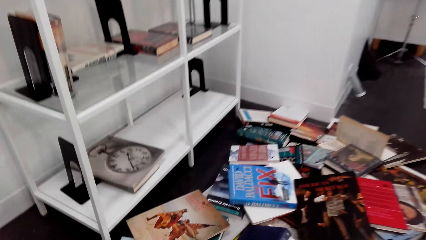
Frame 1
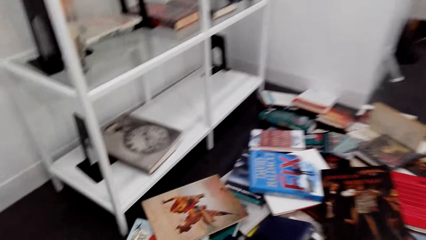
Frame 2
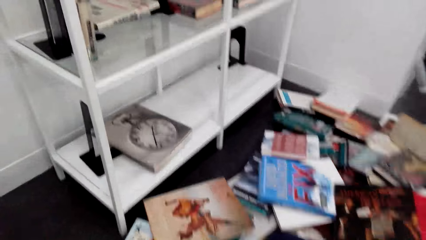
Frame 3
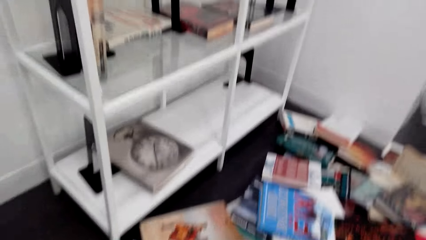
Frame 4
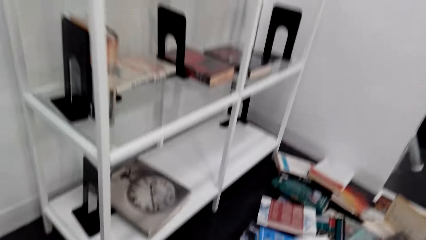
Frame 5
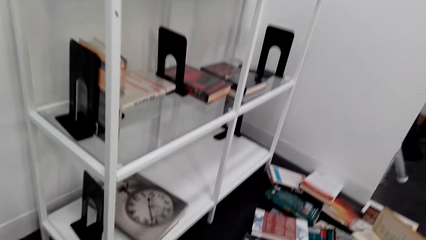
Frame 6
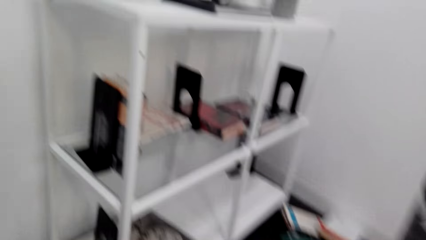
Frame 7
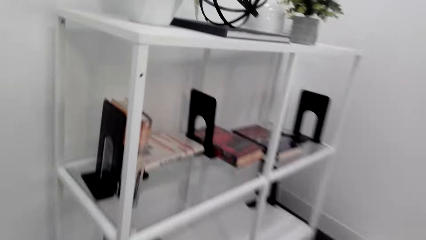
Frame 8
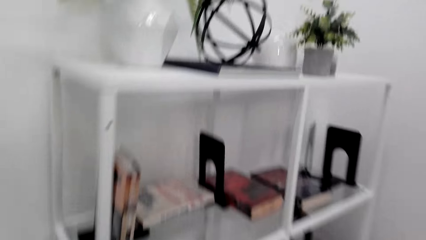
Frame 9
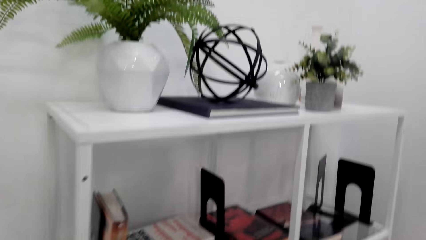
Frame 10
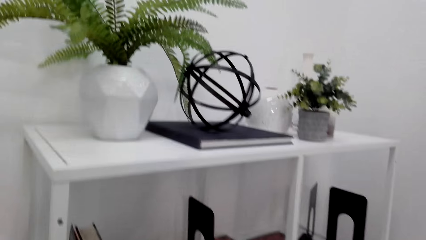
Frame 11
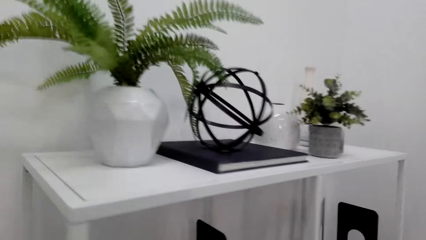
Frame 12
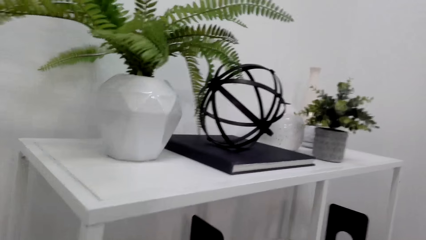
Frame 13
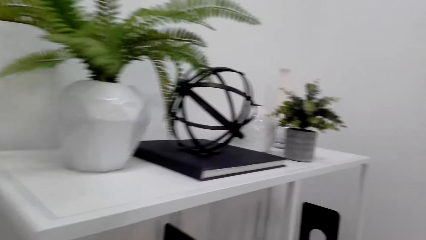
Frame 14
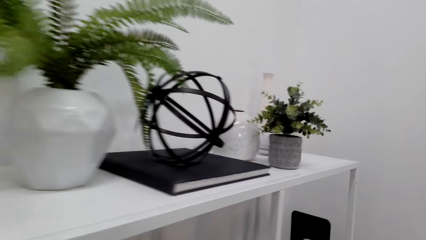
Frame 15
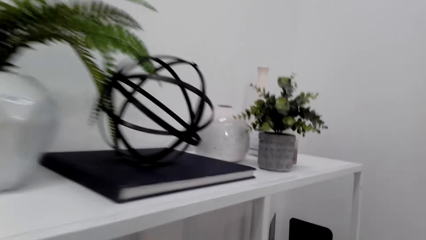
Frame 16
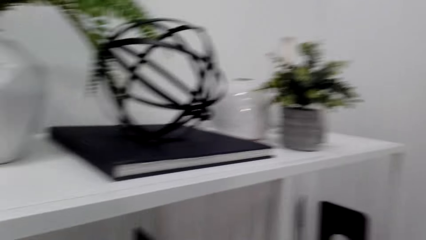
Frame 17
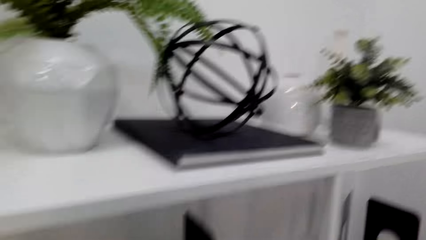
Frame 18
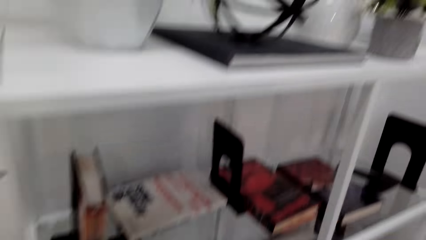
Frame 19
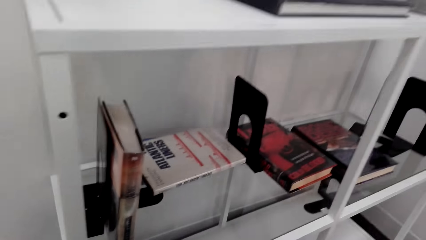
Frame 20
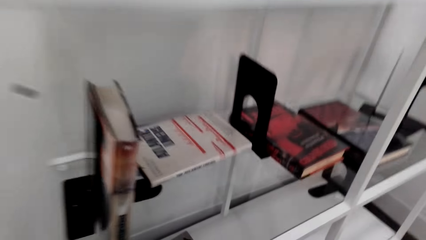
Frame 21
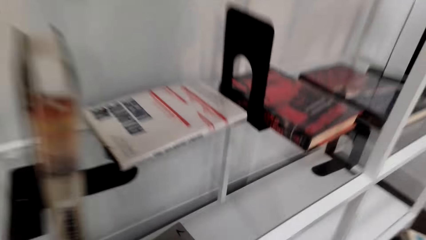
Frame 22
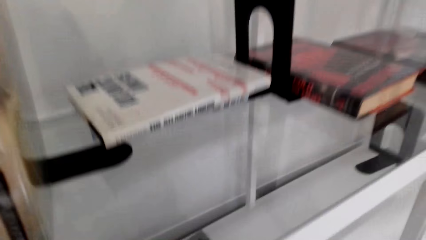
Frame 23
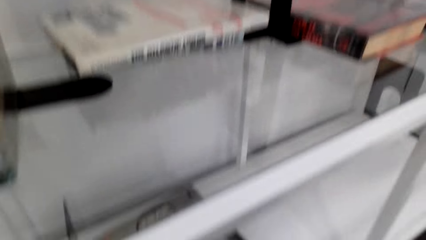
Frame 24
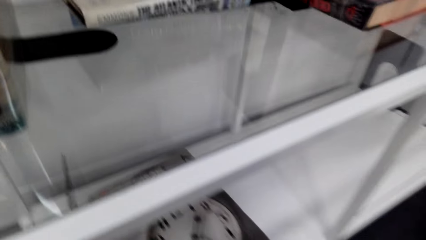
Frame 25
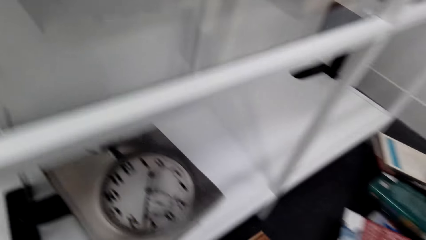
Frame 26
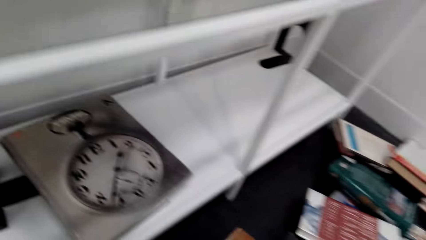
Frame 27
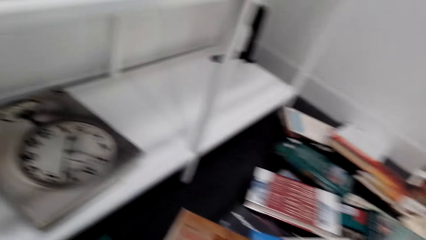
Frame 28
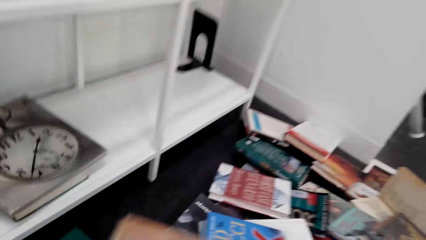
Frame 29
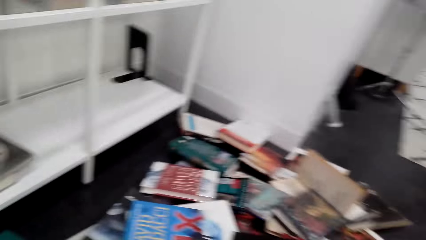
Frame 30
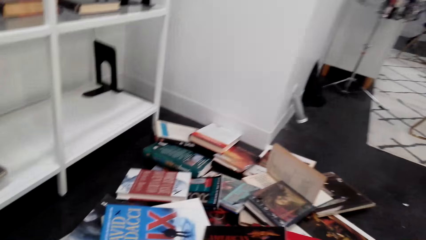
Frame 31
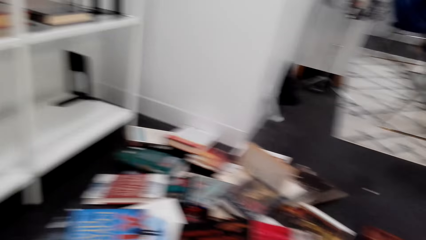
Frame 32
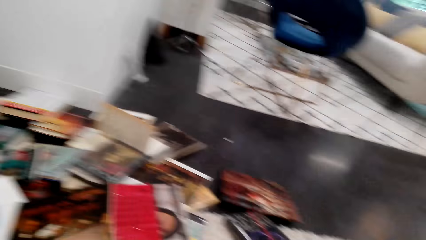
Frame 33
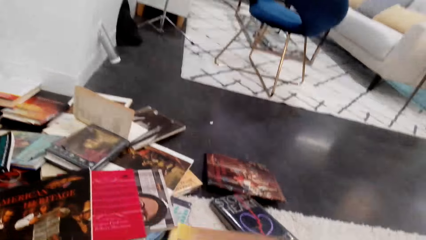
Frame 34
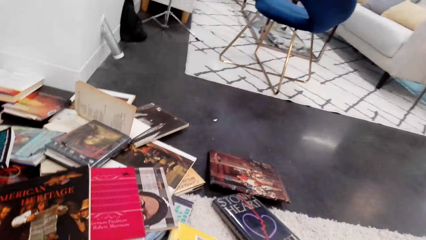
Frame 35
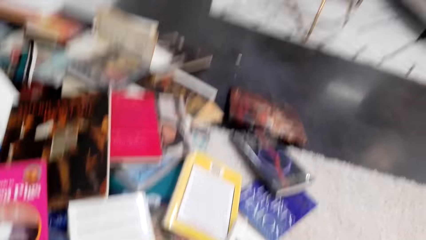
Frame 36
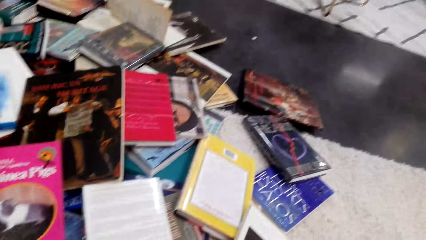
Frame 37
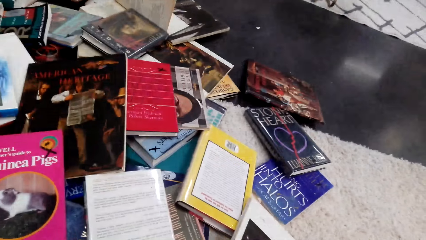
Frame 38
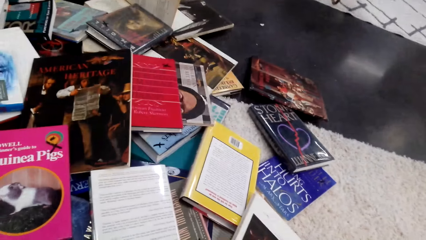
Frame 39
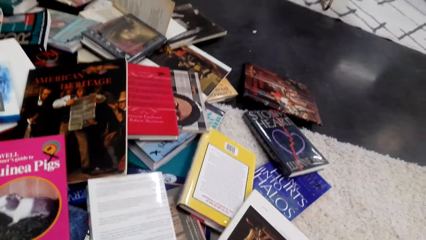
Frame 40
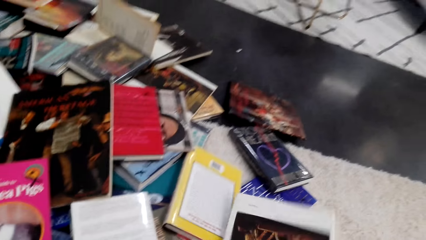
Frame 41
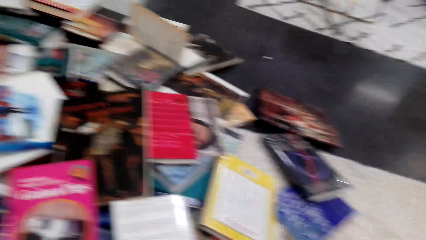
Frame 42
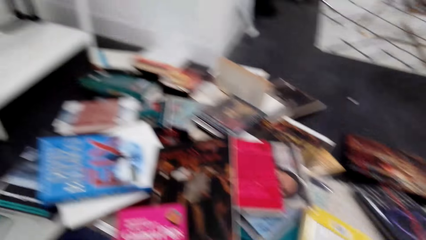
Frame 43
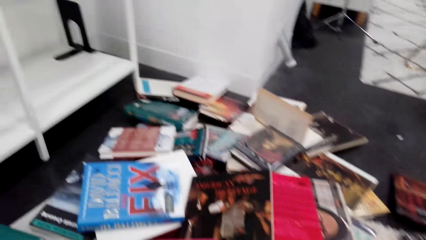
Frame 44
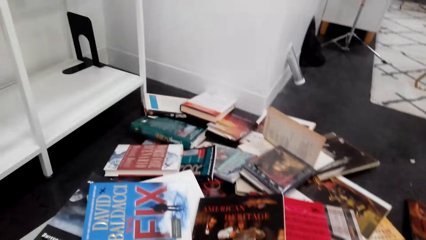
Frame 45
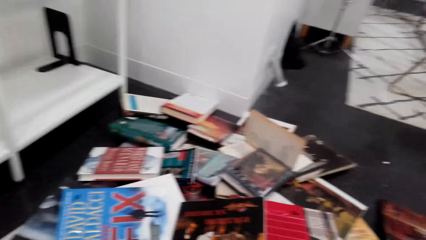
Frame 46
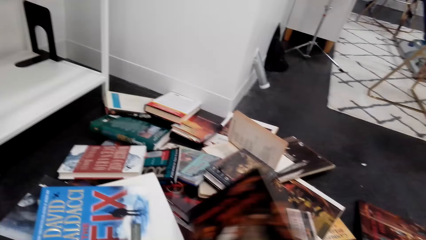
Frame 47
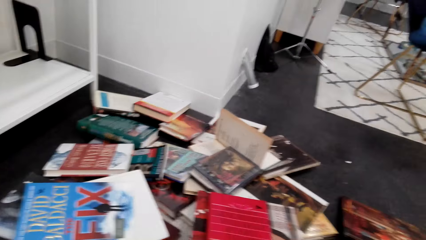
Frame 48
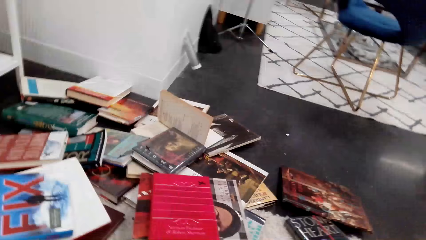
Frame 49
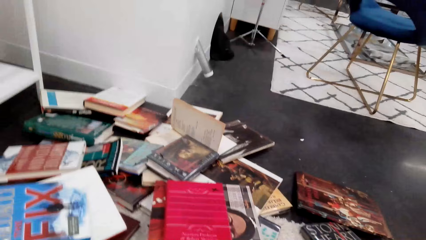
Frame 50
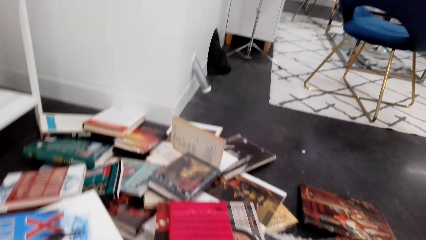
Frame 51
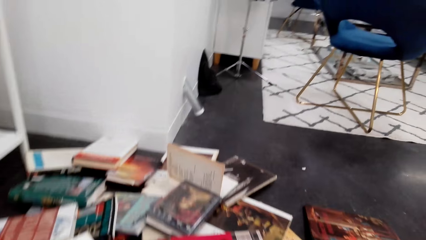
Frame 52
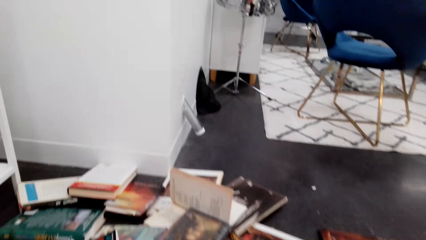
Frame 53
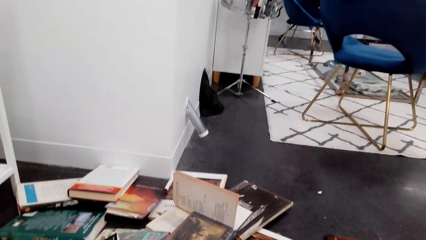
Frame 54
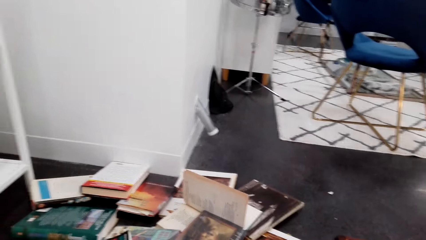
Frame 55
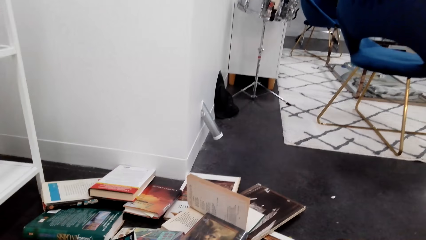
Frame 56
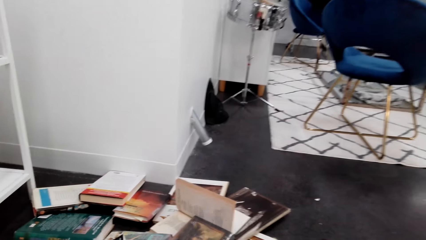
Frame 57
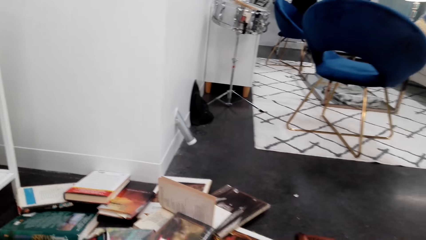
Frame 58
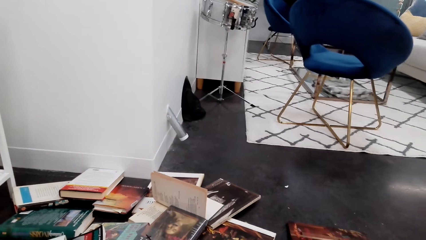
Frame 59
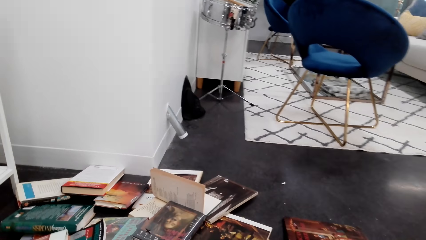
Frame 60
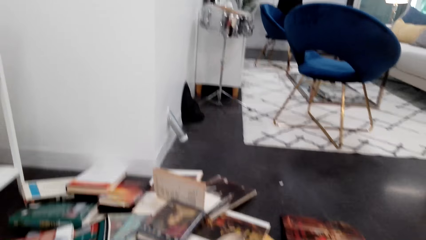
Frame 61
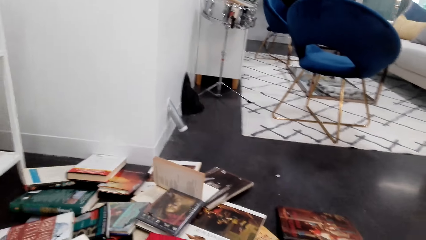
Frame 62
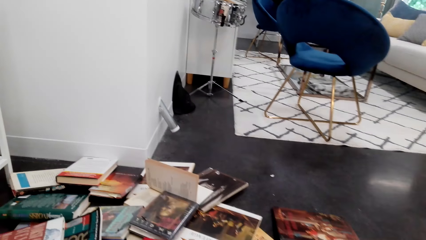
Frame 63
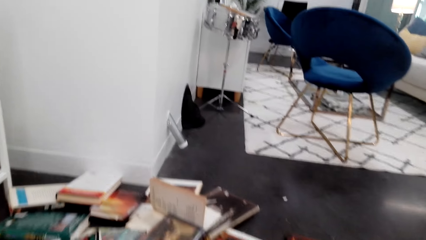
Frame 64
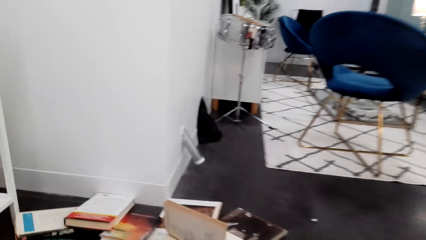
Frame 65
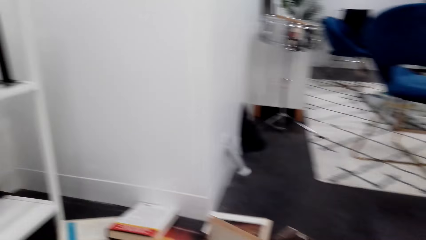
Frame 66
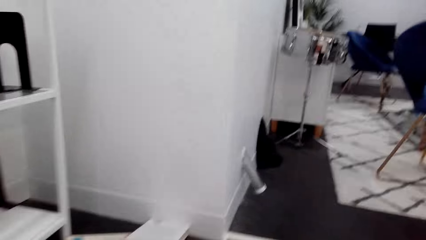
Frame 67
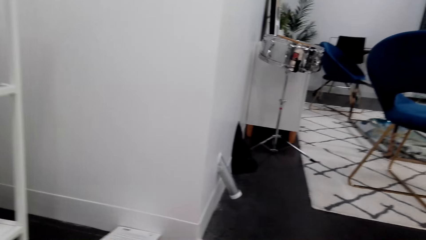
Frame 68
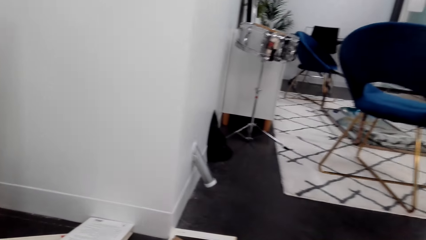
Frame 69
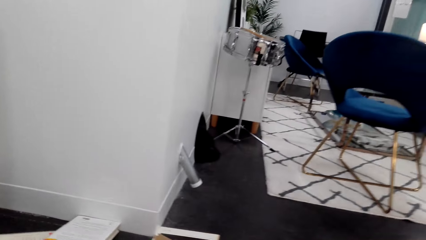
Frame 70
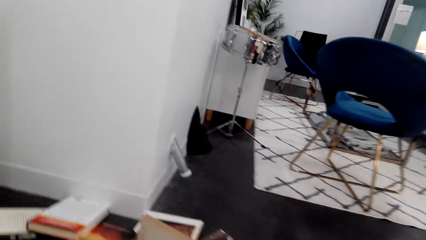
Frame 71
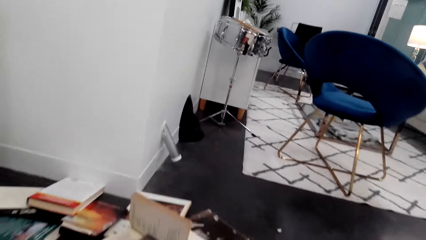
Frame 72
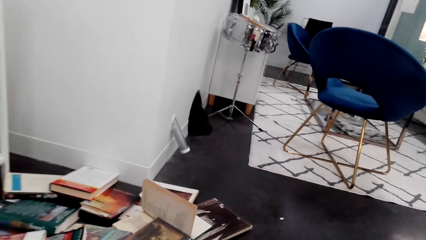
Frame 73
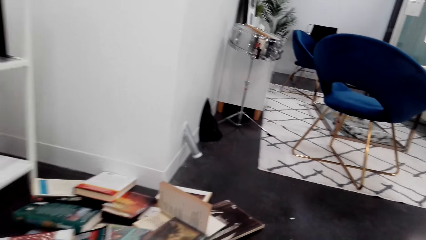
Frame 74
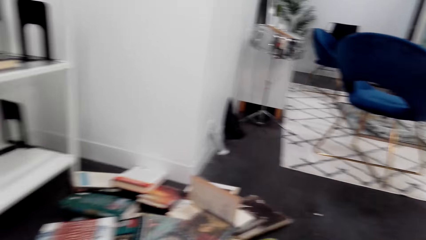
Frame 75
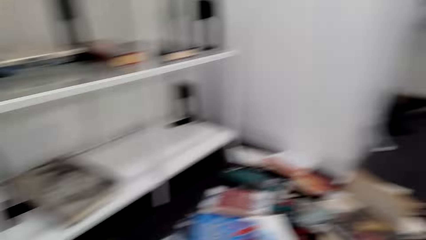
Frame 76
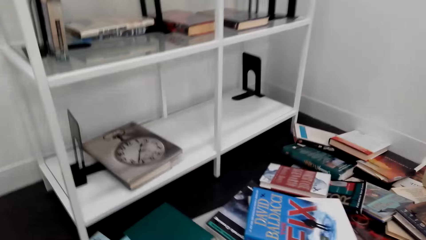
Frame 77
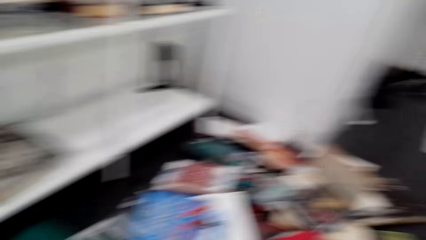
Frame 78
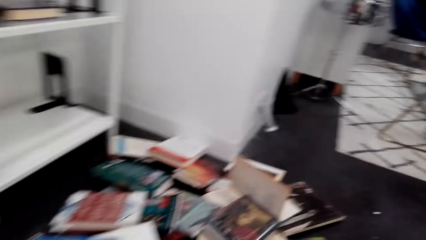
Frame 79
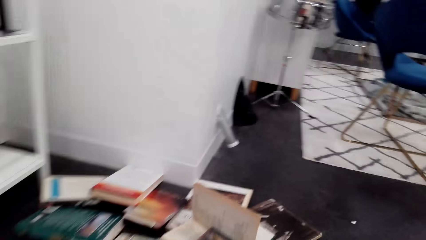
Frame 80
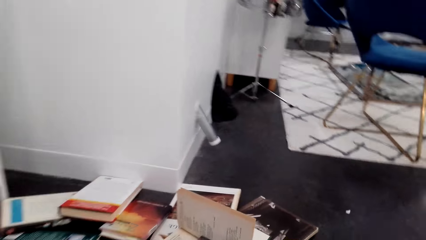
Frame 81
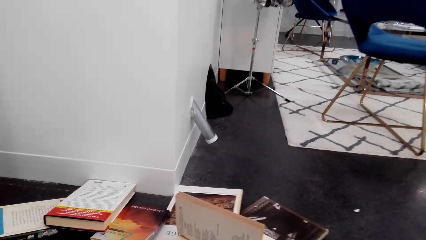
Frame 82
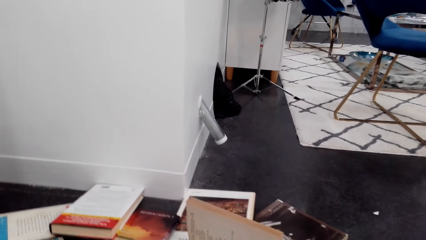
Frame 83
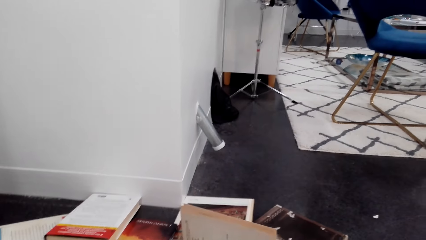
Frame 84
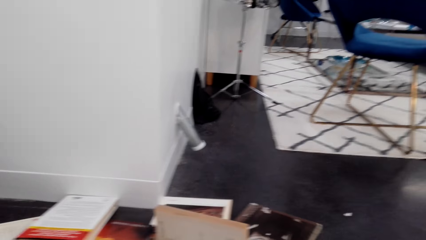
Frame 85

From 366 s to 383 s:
The camera wearer stands up. They walk towards the shelf. They bend down. They pick the book from the carpet. They pick the book from the pile of books.
